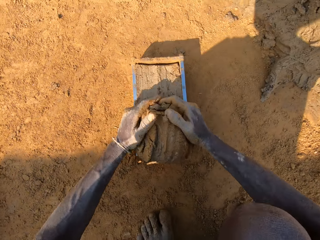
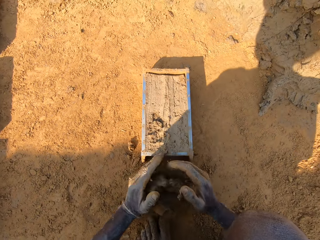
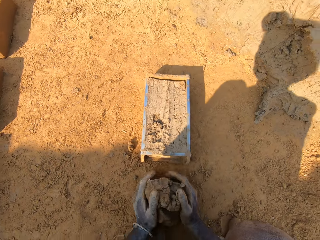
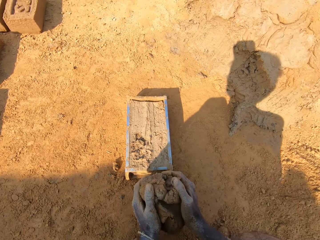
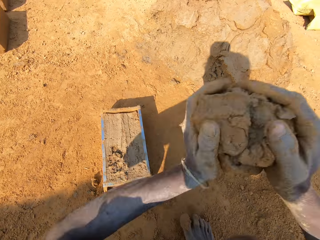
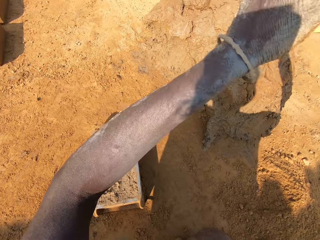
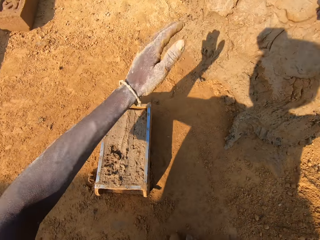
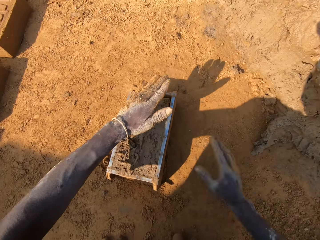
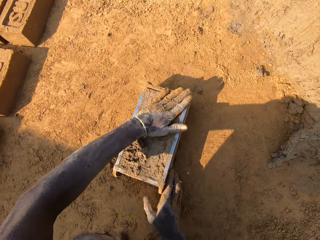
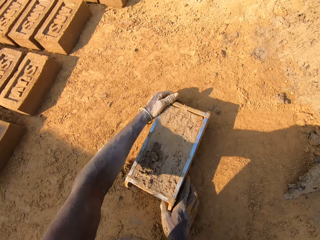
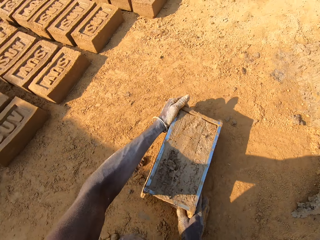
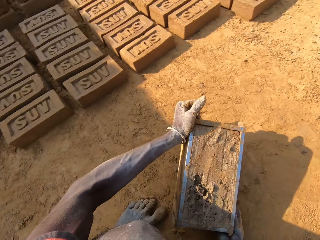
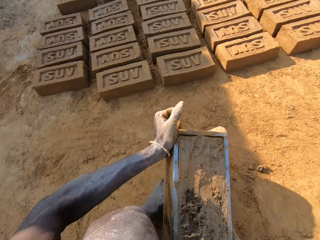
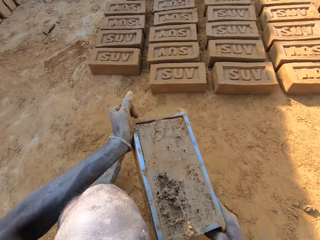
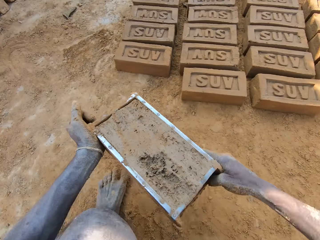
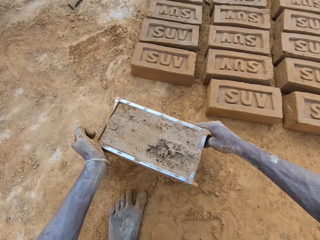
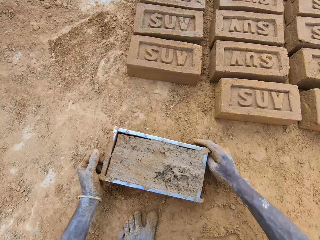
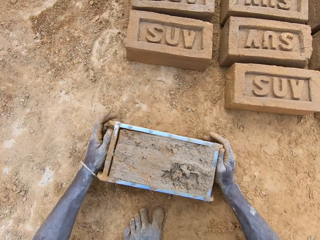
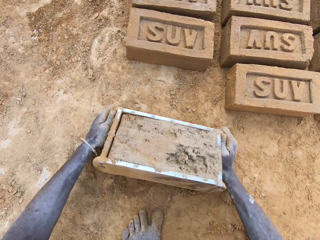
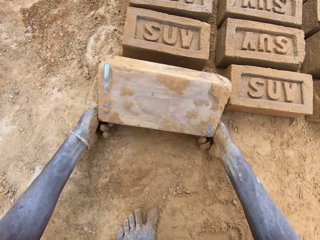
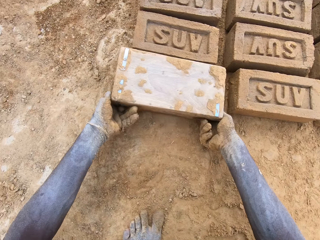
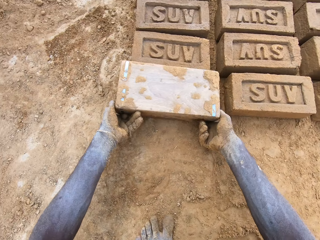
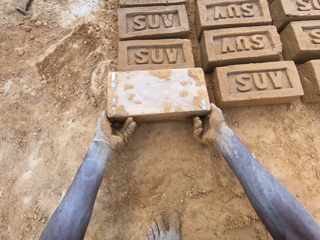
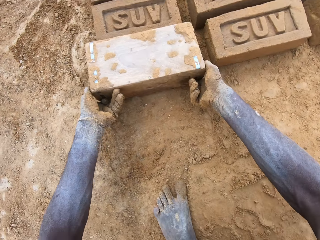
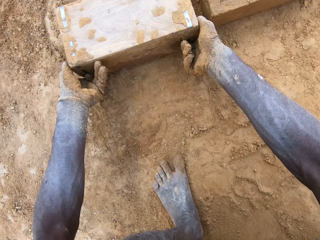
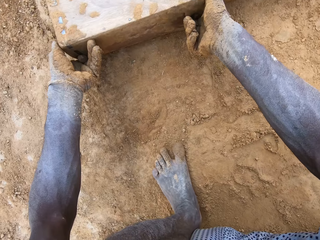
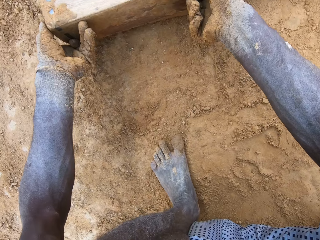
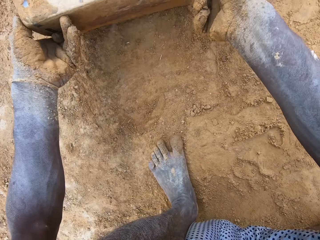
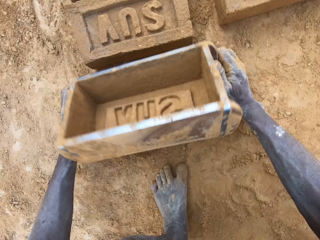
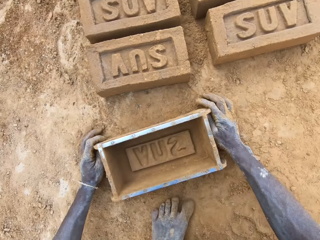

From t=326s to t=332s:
The camera wearer removes the extra clay from the molding box. They cut the clay in the brick mold. They throw the clay on the mud. They put the clay on the heap of clay. They pick the brick mold on the ground. They carry the molding box. They pour out the clay from the molding box. They put the clay on the ground.

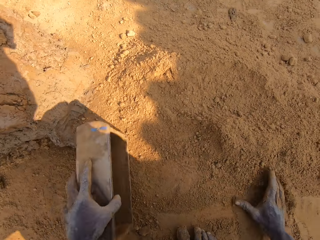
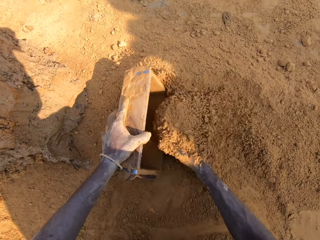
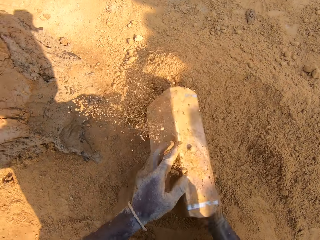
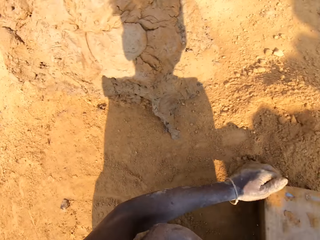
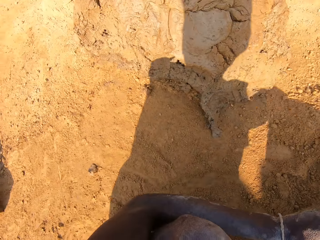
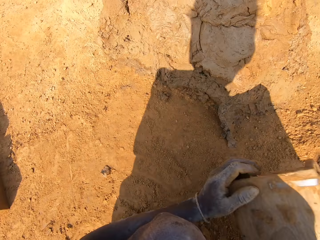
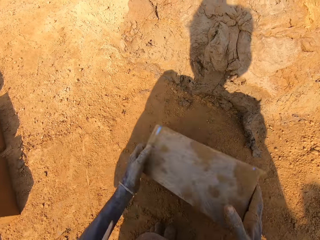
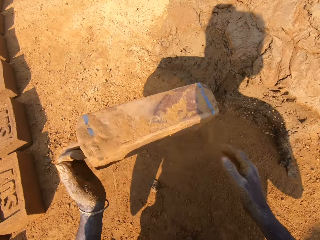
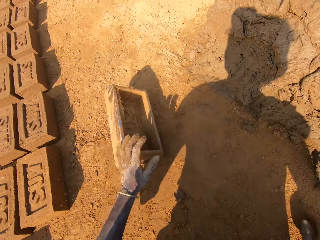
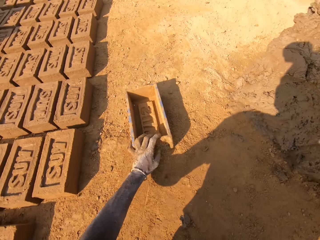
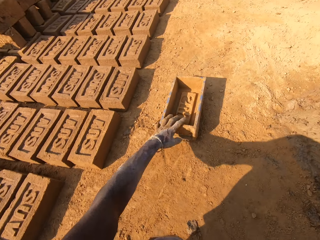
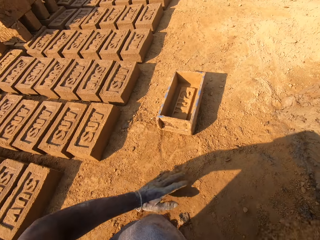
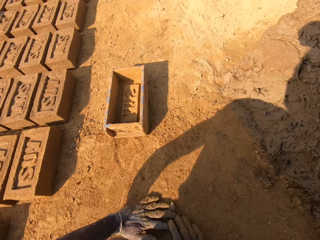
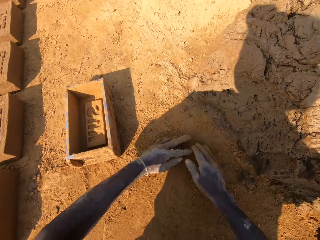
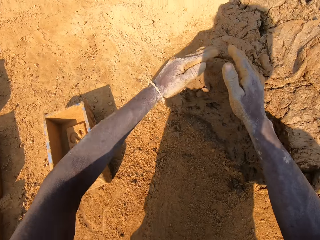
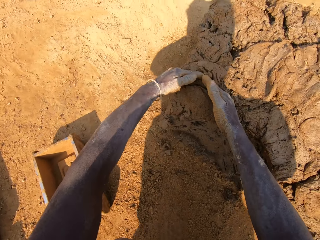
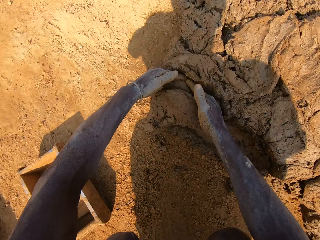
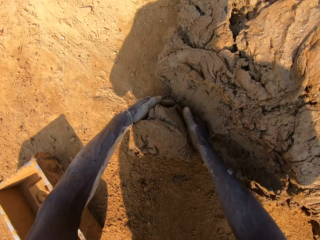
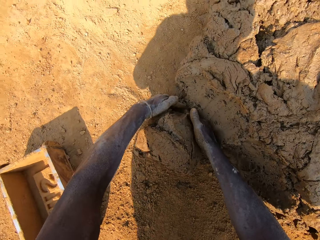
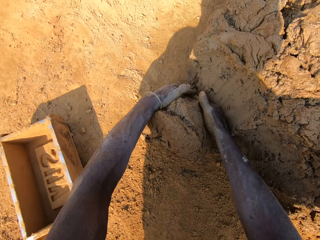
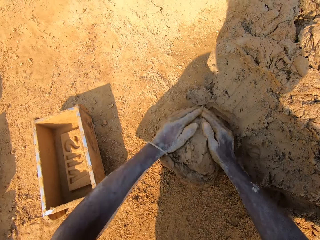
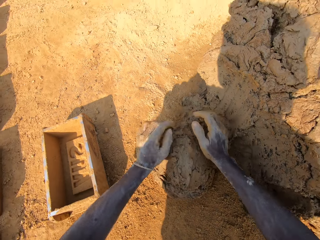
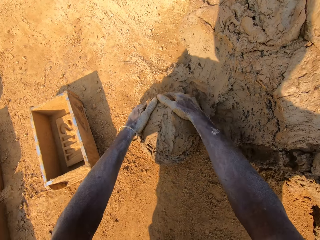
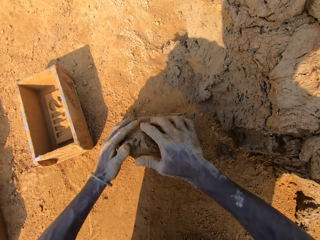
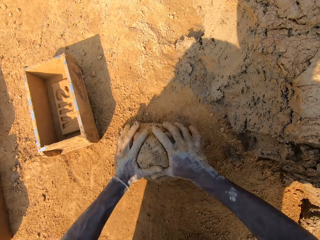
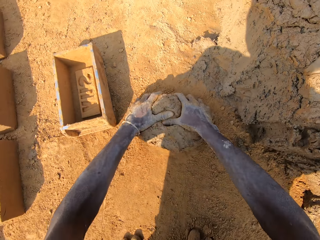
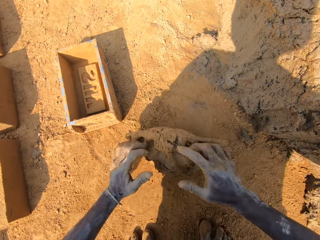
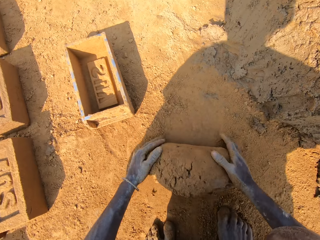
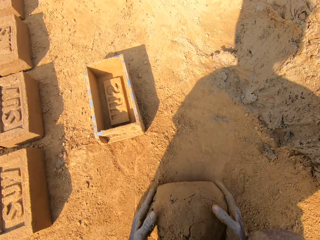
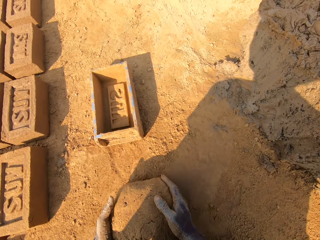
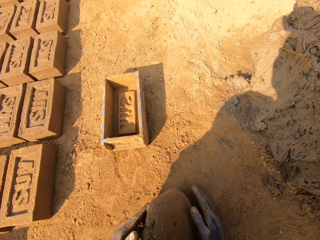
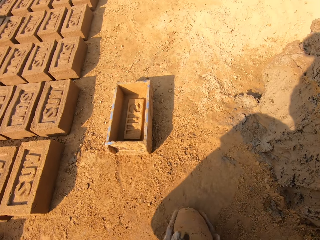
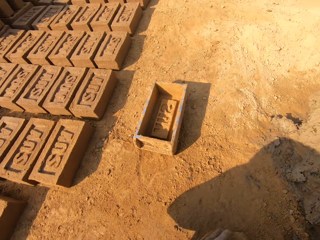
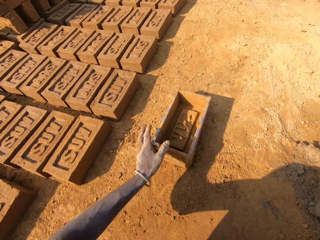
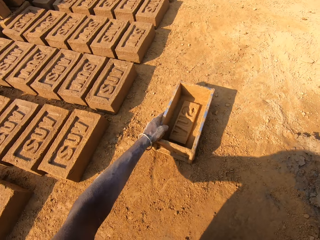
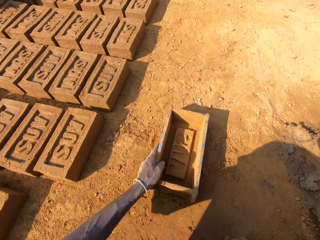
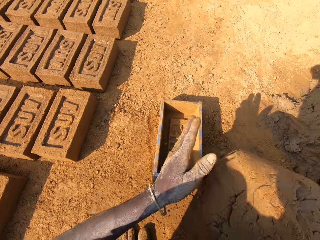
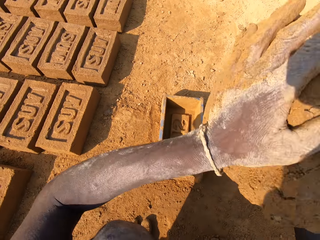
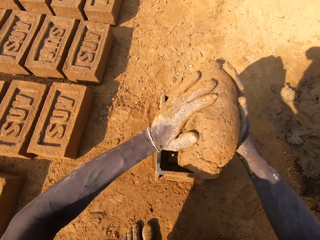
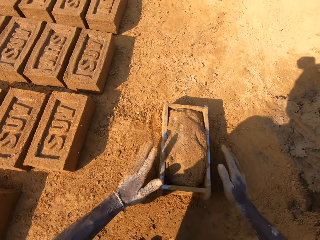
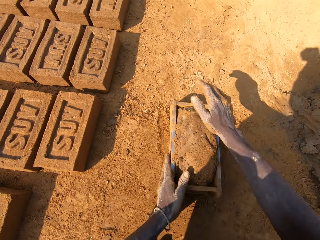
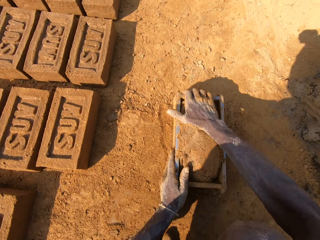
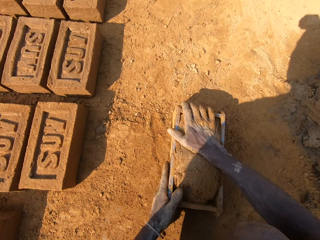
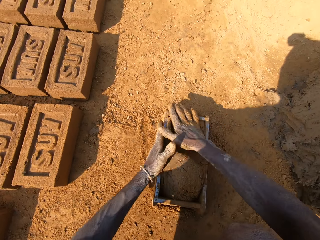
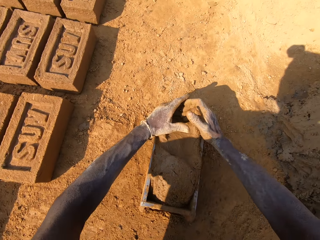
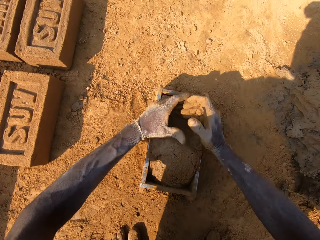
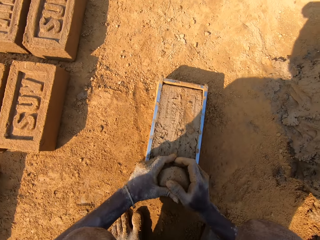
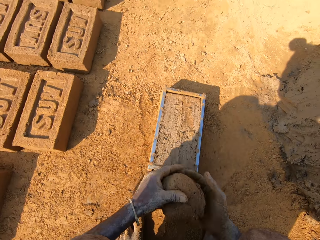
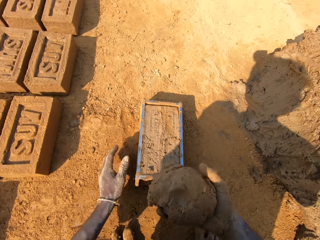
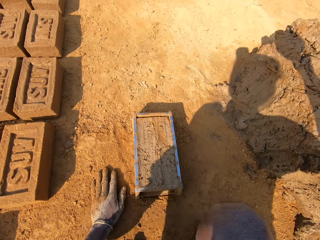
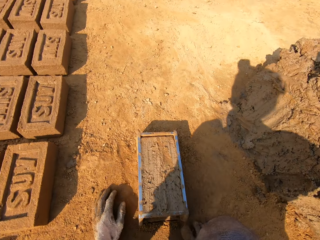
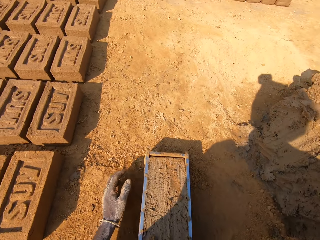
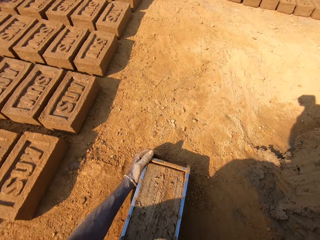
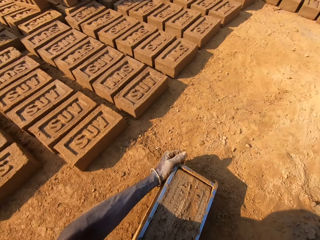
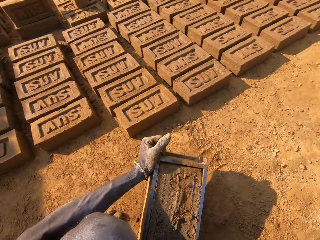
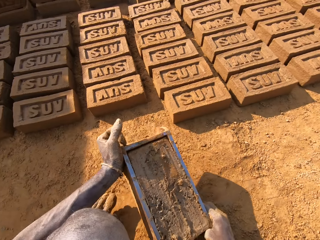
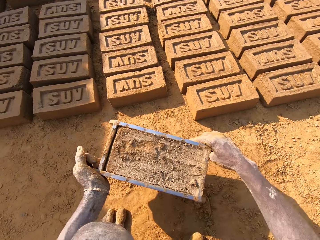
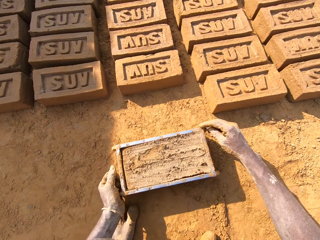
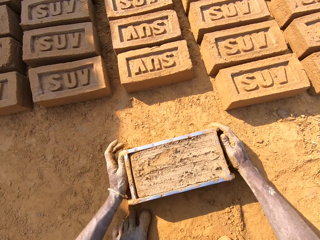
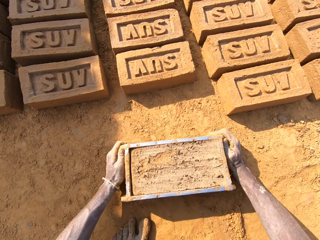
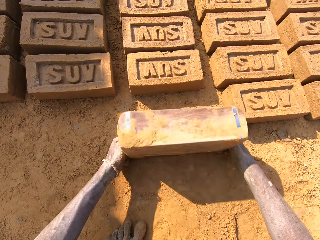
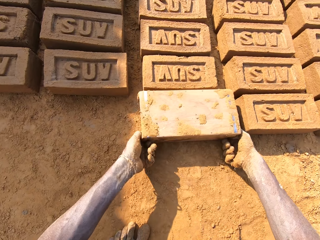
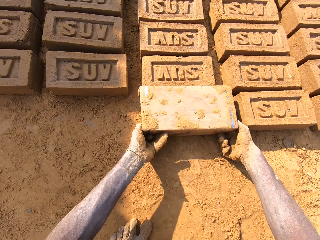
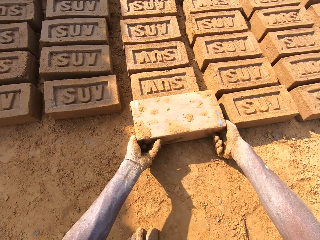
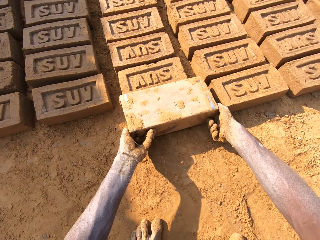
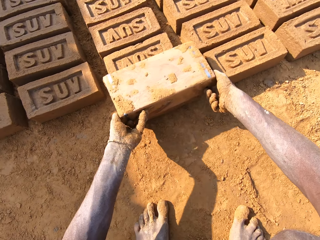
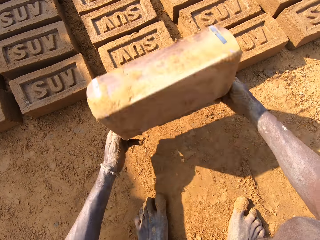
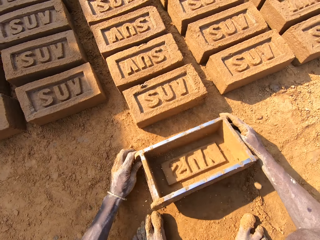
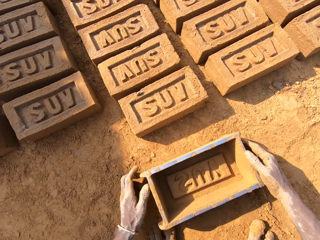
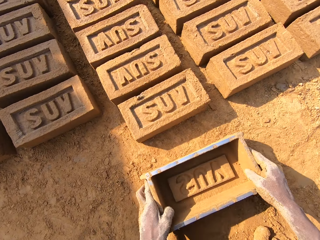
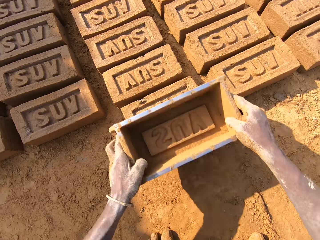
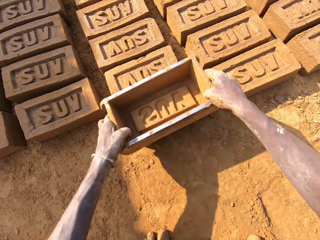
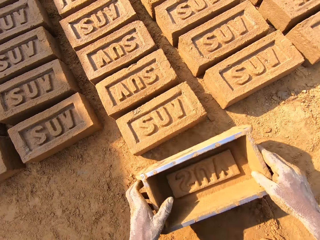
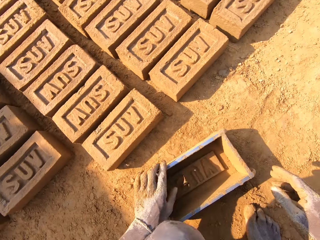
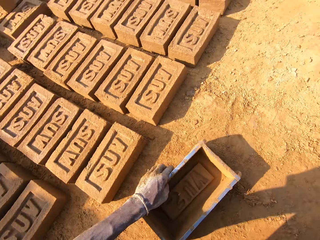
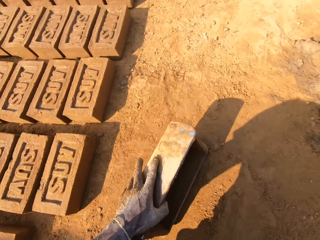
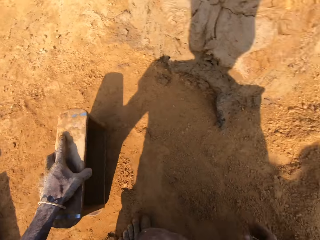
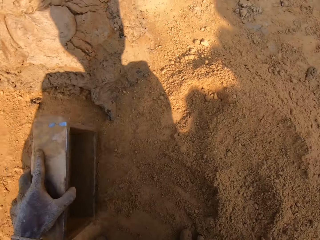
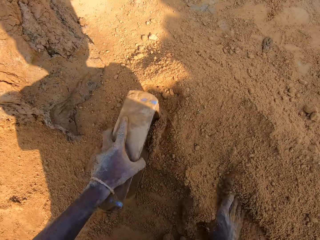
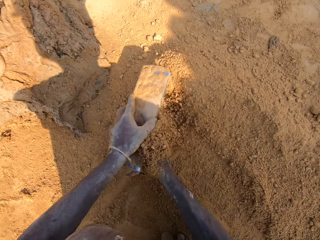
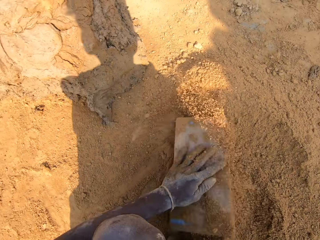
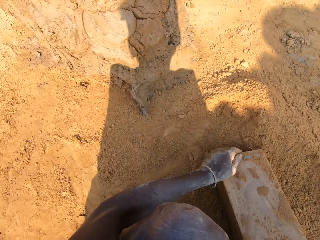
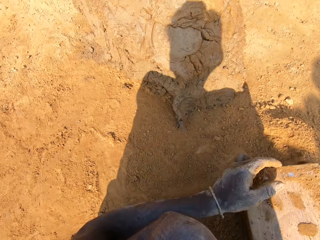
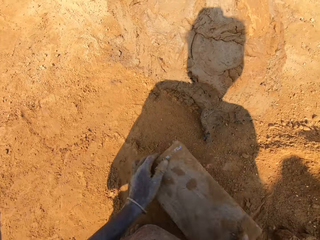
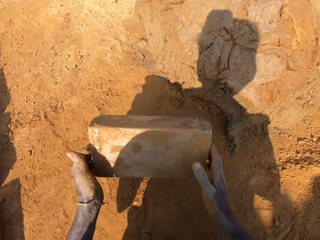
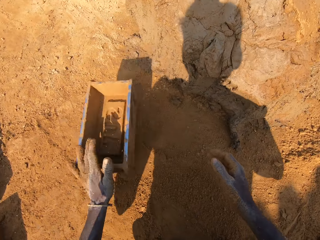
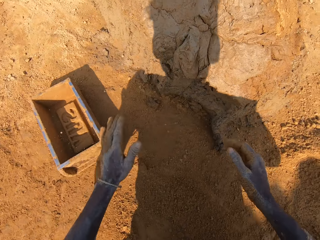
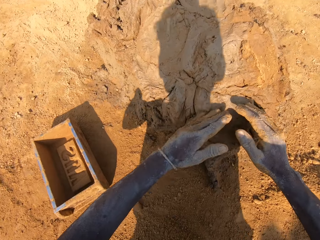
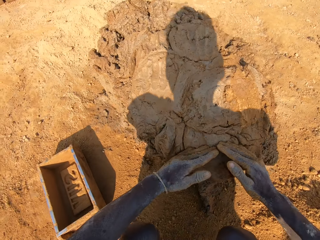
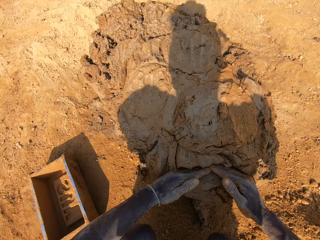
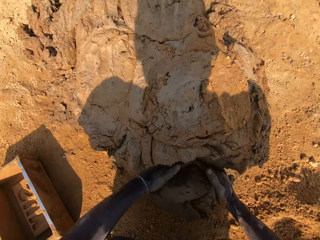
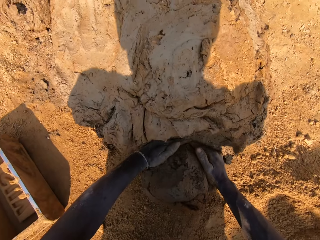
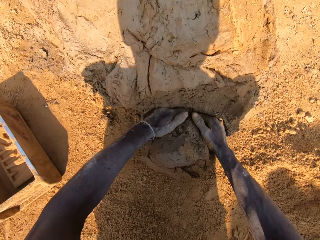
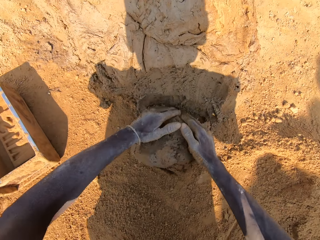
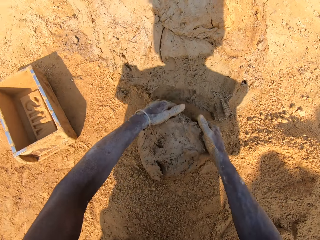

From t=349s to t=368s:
The camera wearer puts sand in a brick mold or molding box. They pour the sand from the molding box on the ground. They put down the molding box. They move the brick mold on the ground. They pick a chunk of clay. They cut the clay. They mold the clay on the ground. They put the clay in the brick mold. They move the molding box near. They fill the molding box with clay. They cut the clay. They remove the extra clay from the molding box. They put the extra clay on the heap of clay. They pick the brick mold on the ground. They pour out the clay from the molding box. They put a brick on the ground. They hold on the molding box. They align the brick on the ground. They put sand in the brick mold. They pour the sand from the molding box on the ground. They put down the molding box. They cut clay. They pick a clay chunk.
